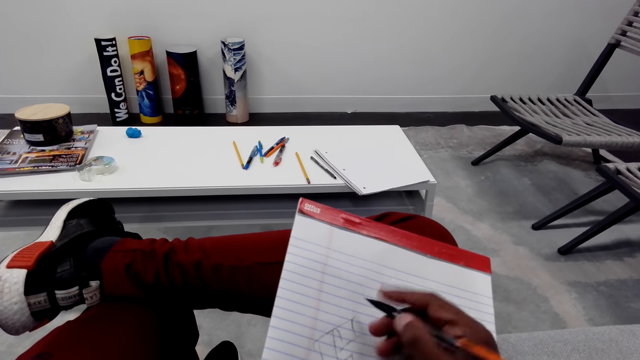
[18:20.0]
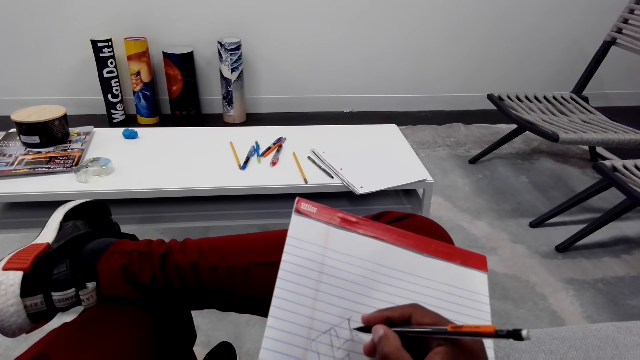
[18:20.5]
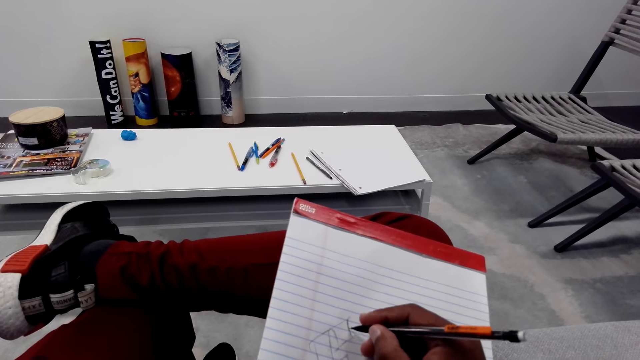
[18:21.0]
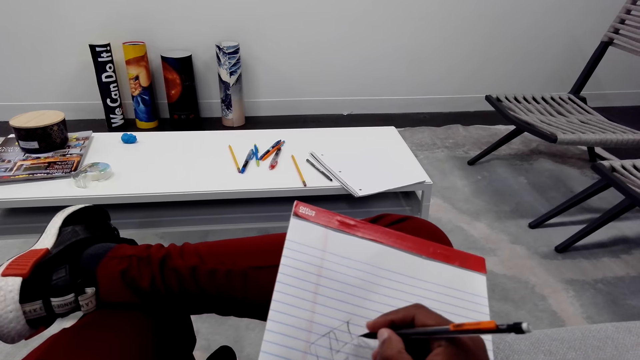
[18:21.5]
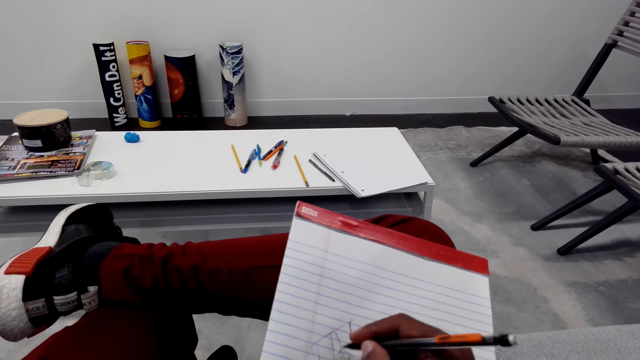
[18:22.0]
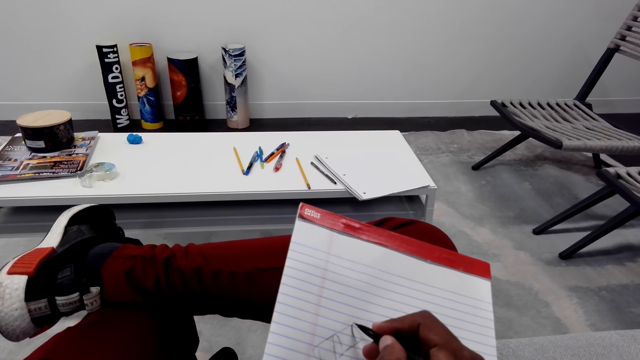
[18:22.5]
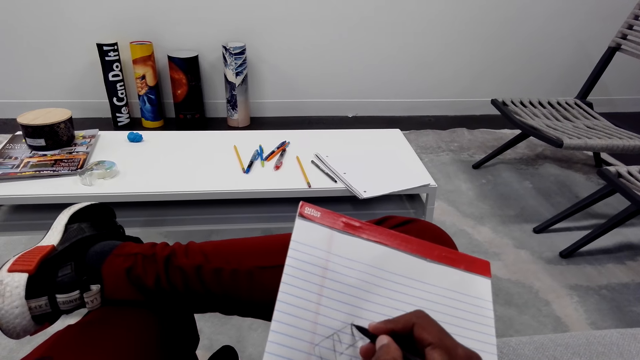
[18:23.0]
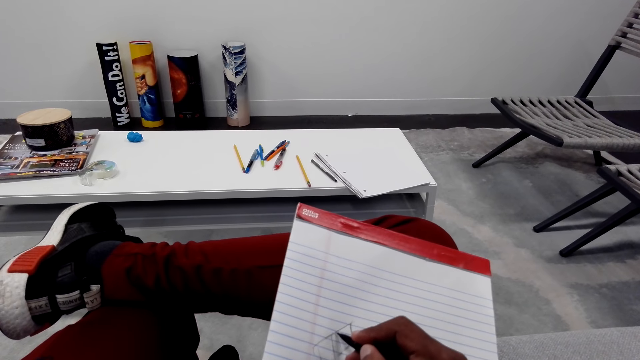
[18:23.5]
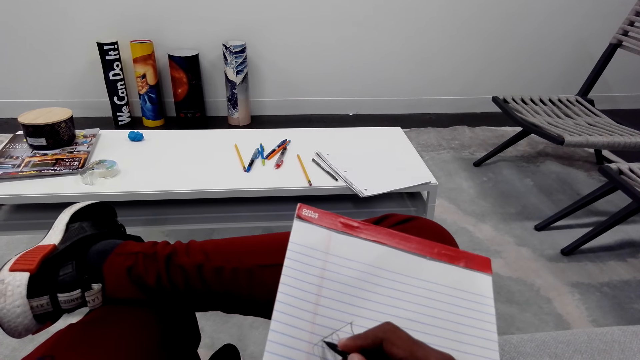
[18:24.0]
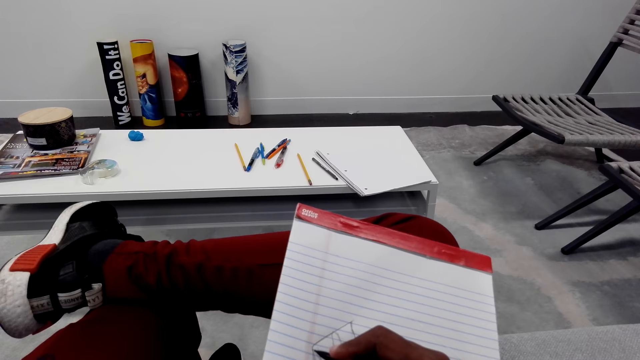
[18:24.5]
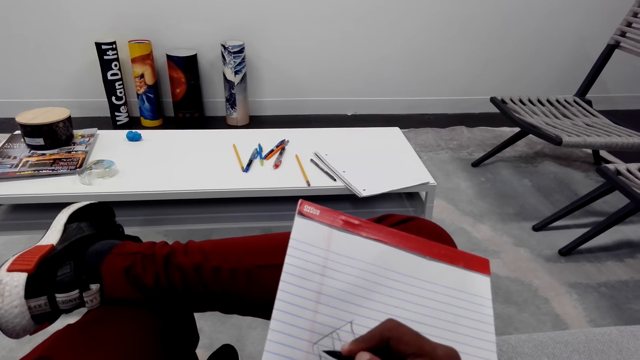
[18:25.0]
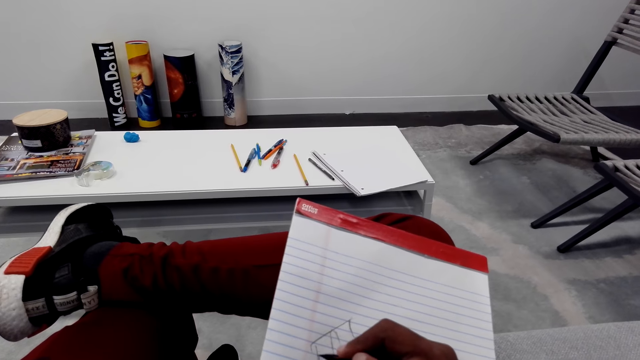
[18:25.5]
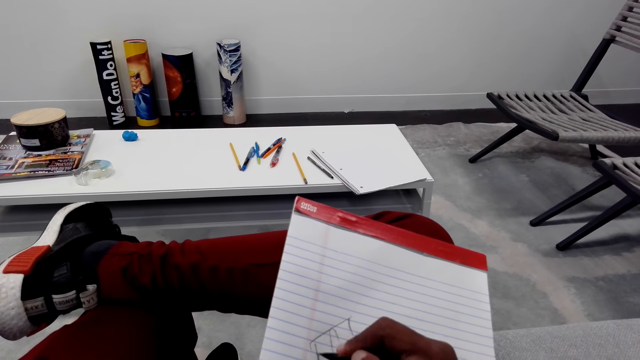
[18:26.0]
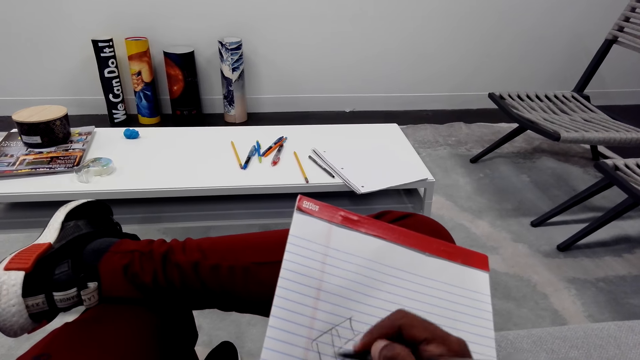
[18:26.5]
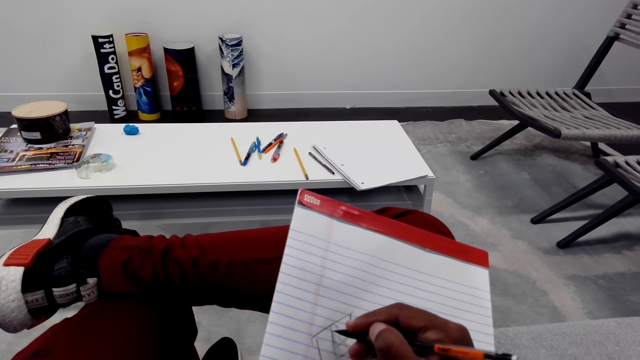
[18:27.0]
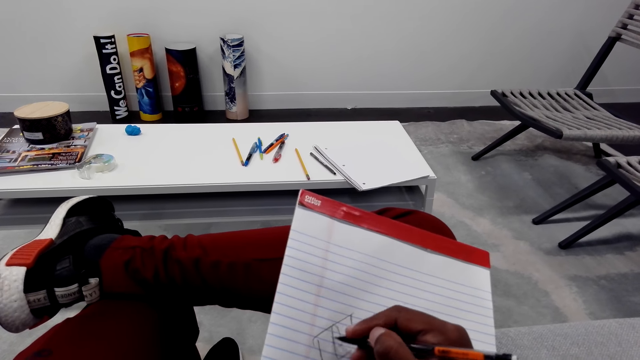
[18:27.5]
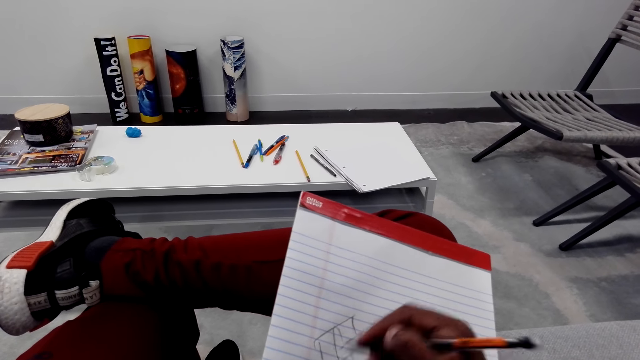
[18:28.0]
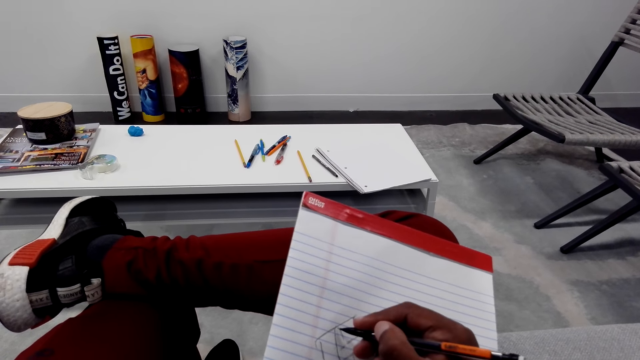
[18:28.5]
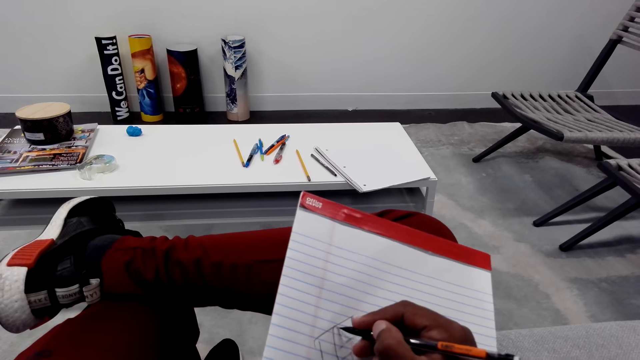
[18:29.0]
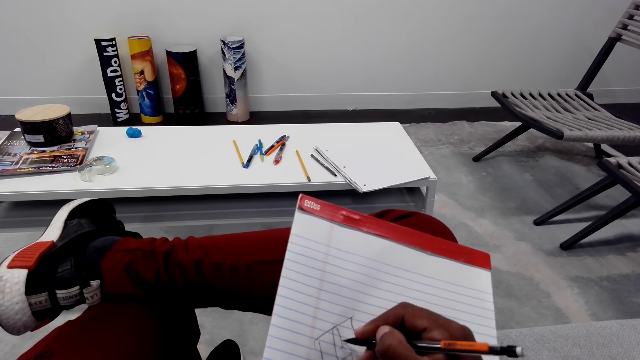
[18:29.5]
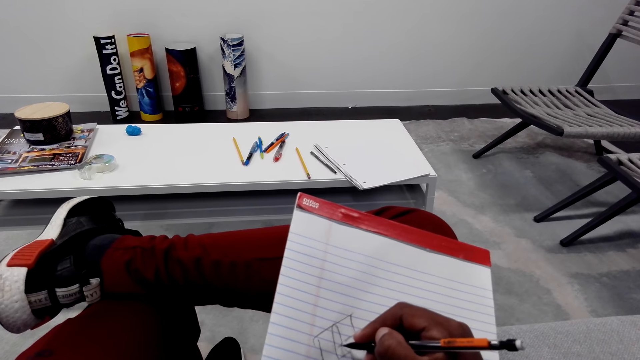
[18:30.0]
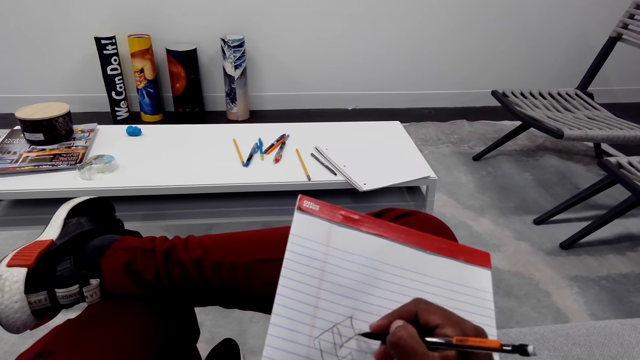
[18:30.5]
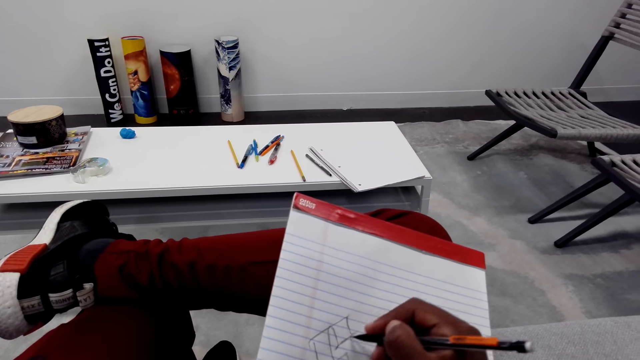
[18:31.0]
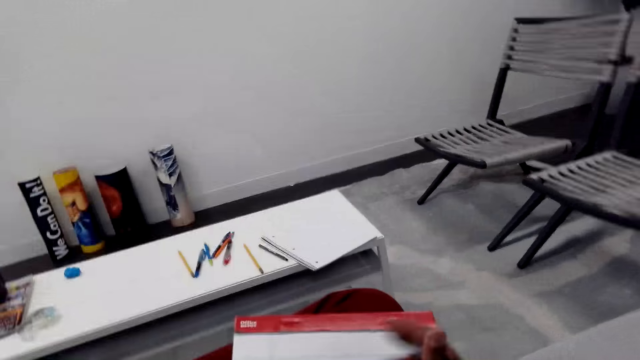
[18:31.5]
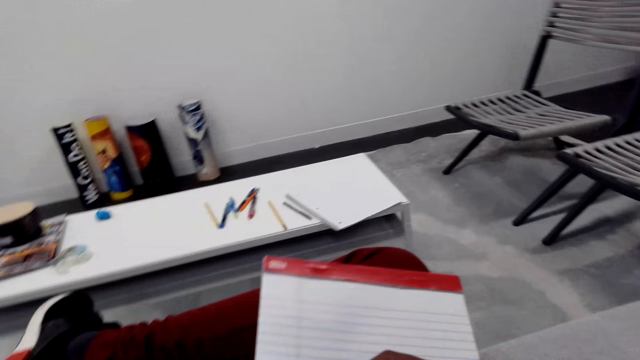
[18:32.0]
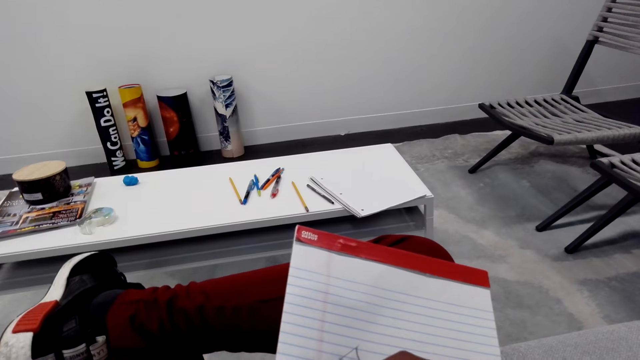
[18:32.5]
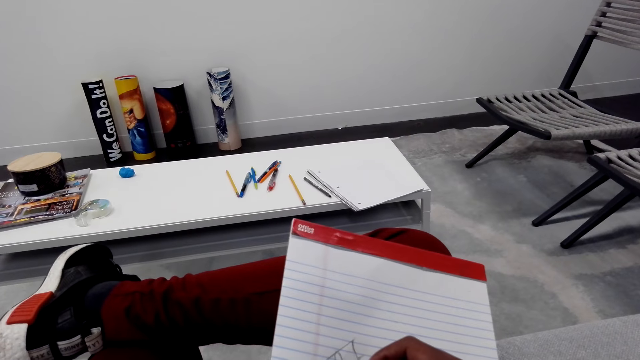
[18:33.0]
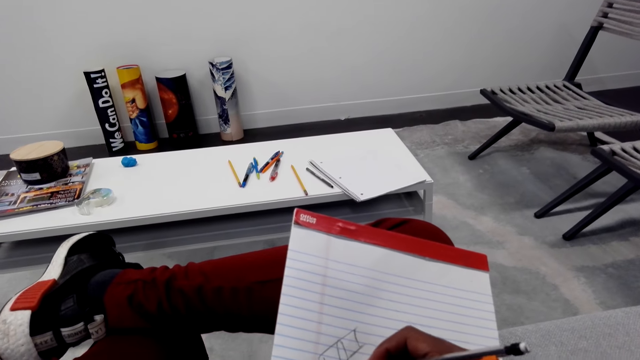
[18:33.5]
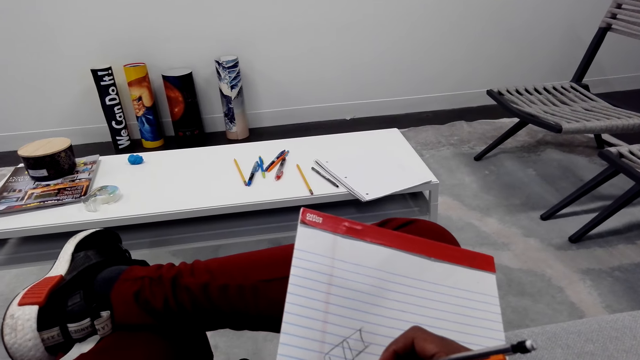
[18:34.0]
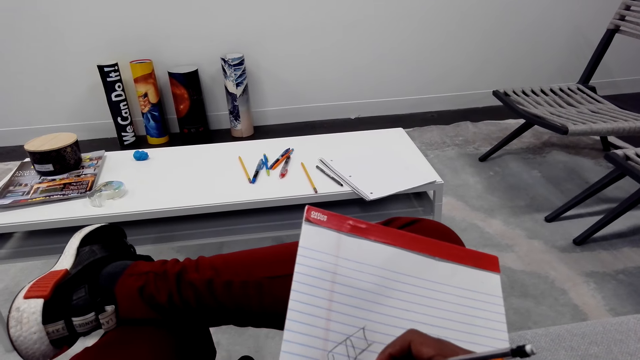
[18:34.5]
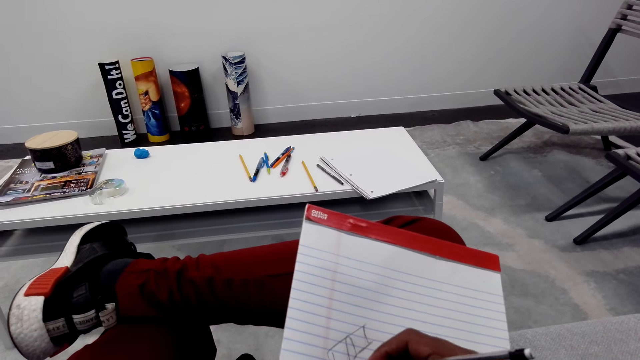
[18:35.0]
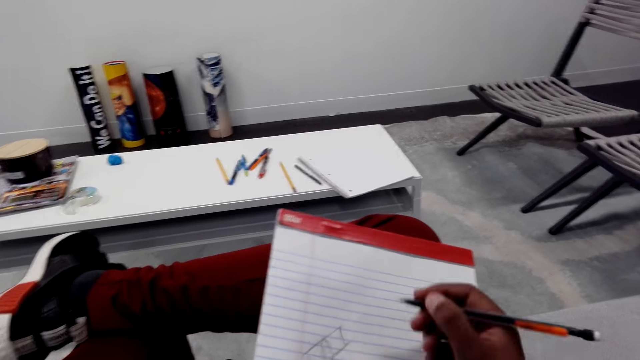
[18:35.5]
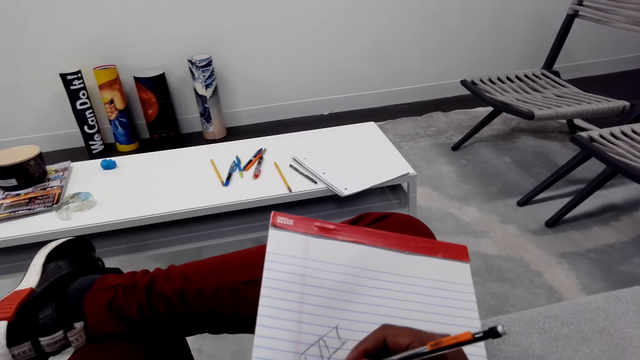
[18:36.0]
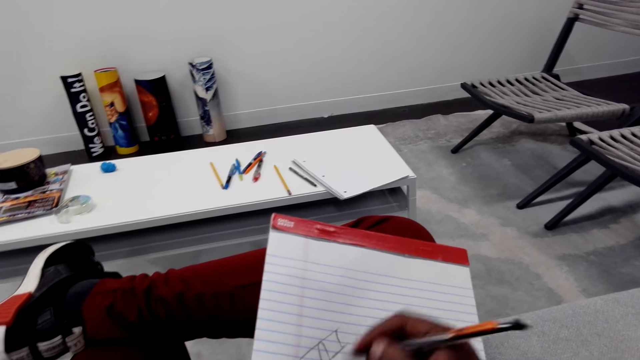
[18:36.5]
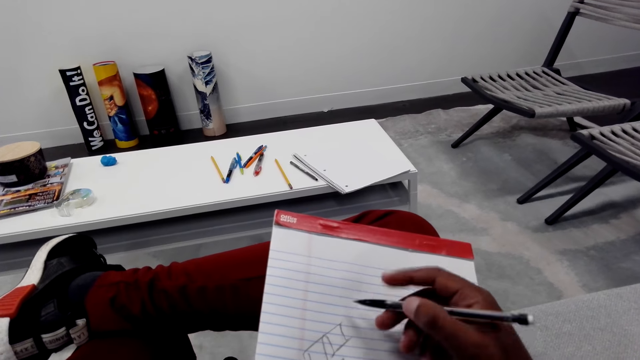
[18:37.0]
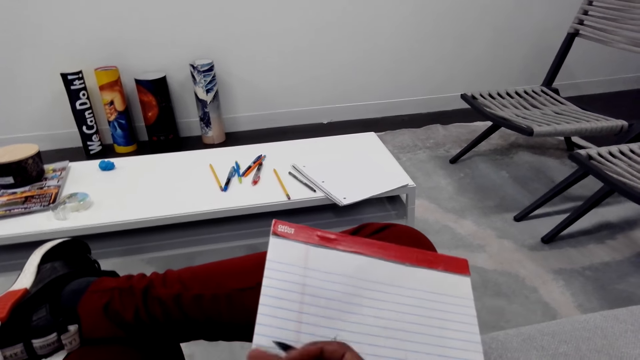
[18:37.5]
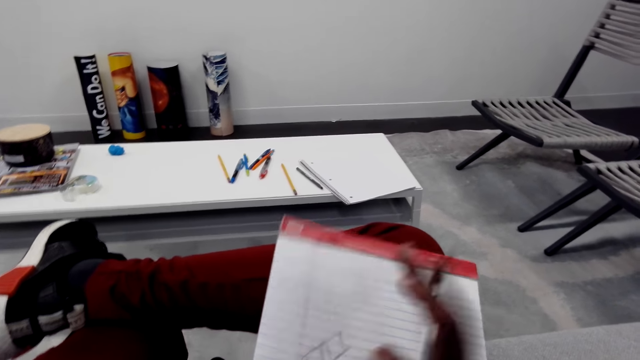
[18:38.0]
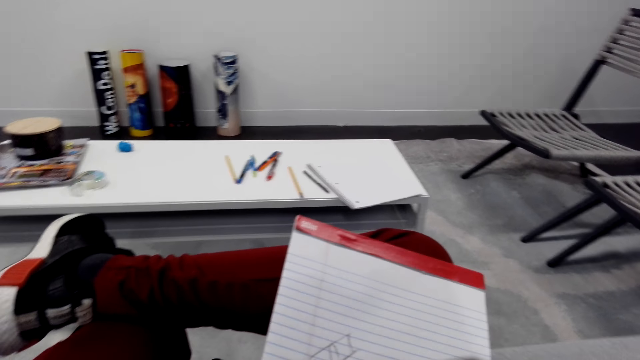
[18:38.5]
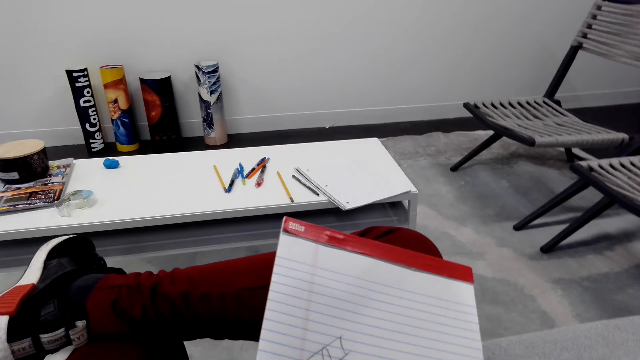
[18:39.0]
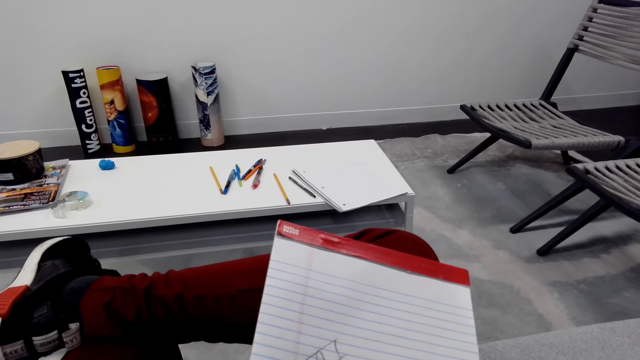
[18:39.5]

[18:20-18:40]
The camera wearer draws on the book. They wipe the book with their hand.
